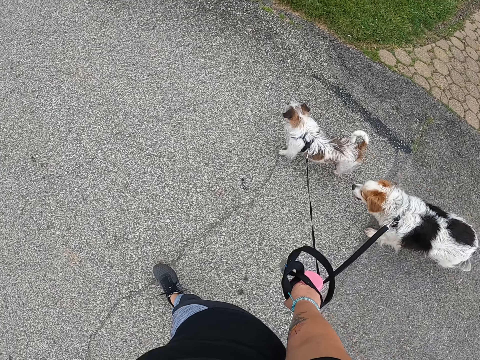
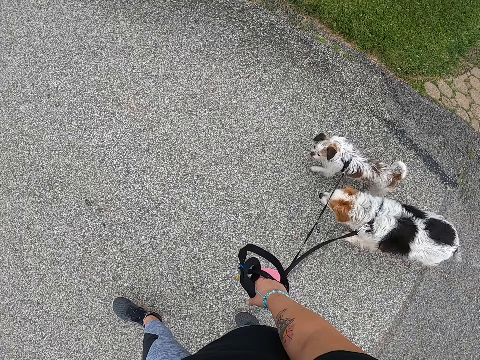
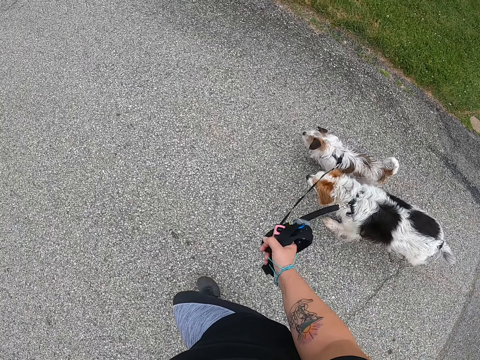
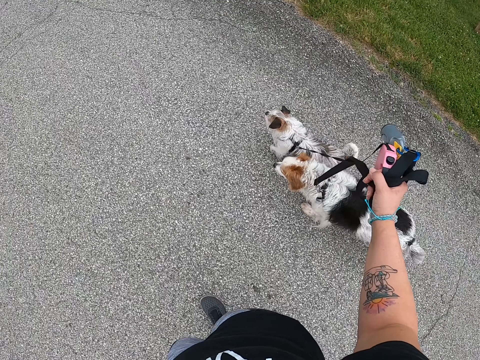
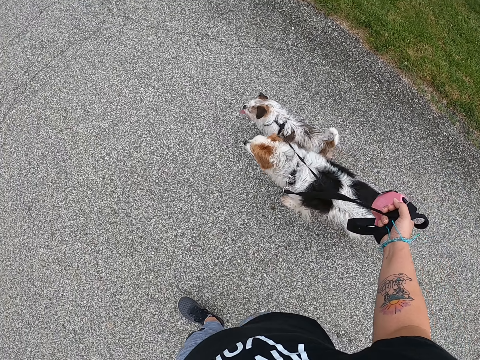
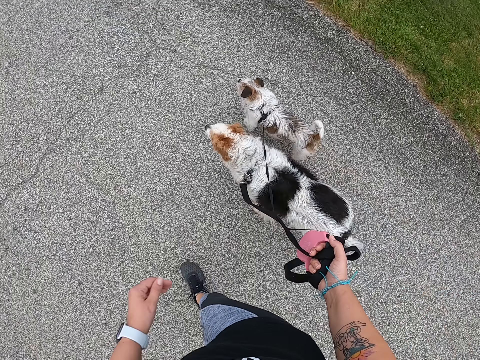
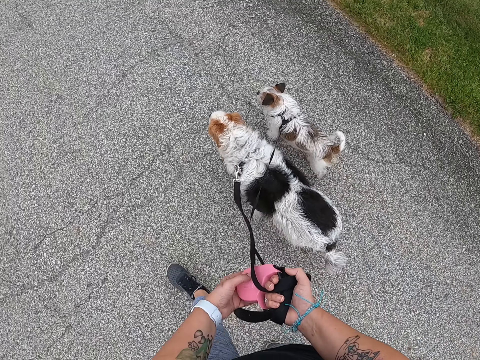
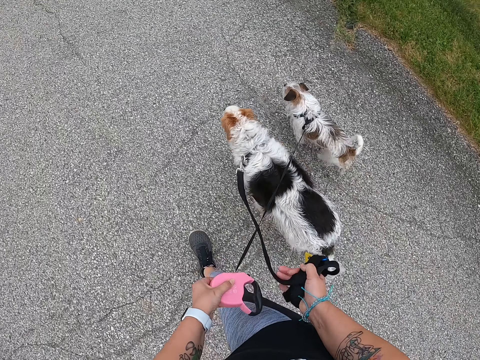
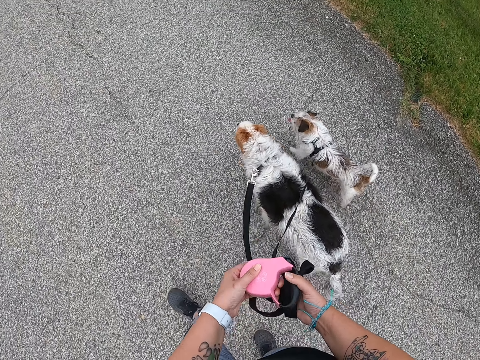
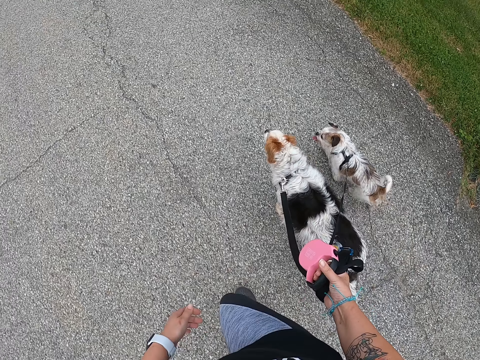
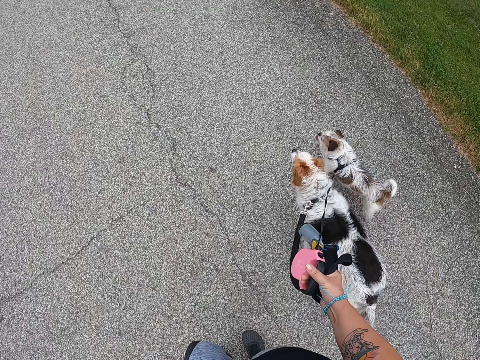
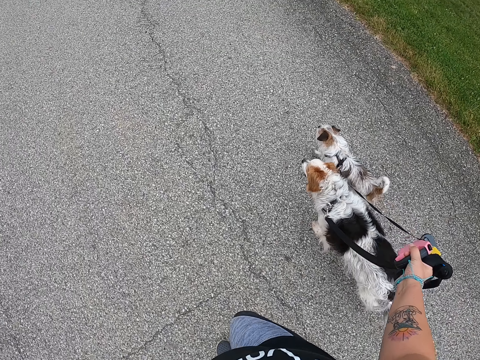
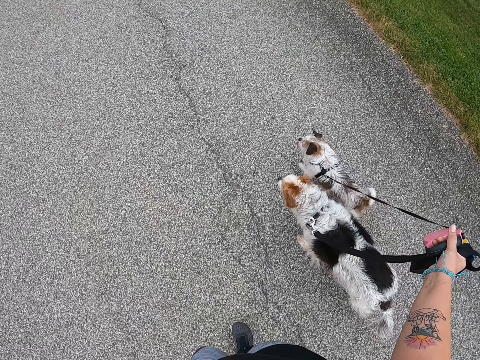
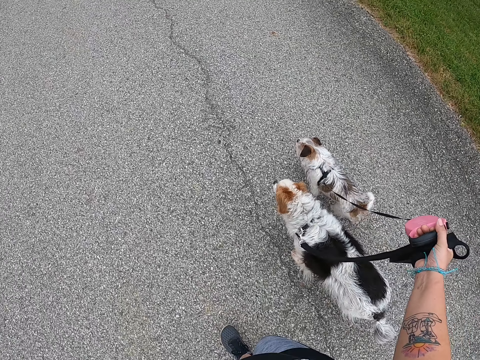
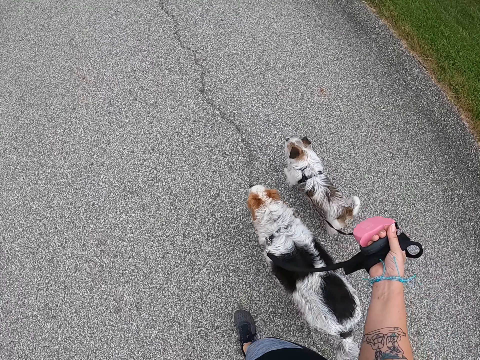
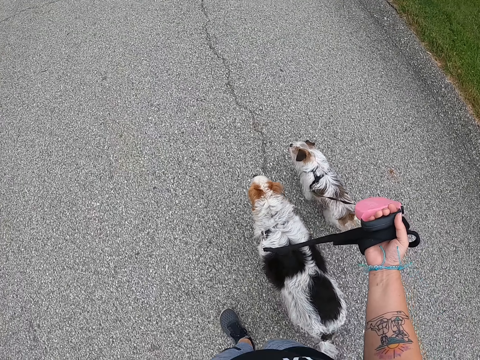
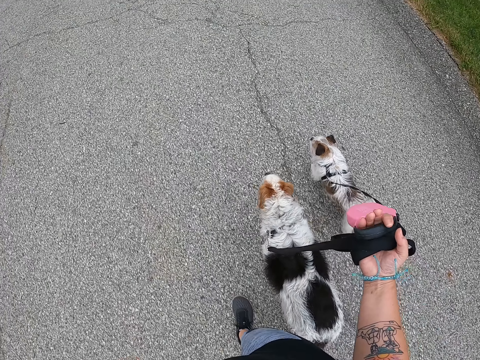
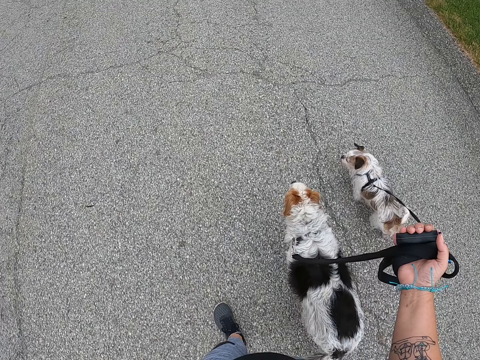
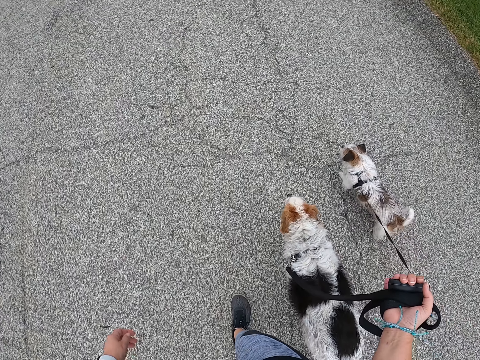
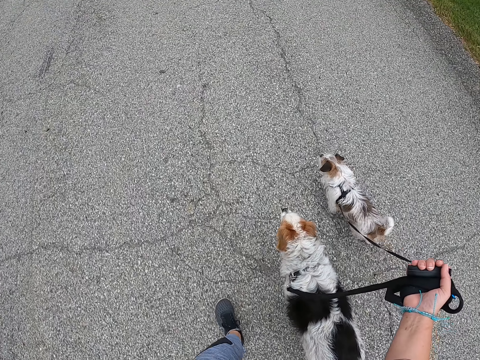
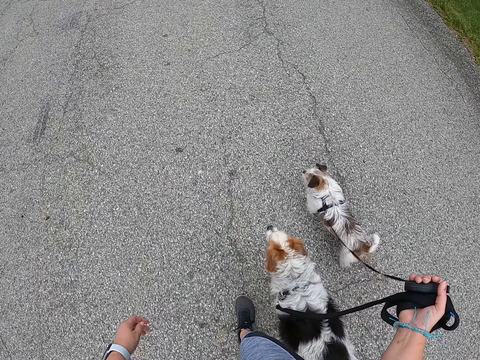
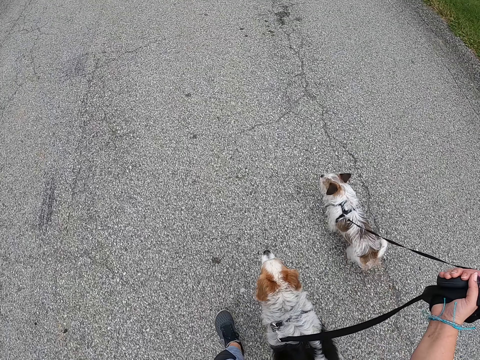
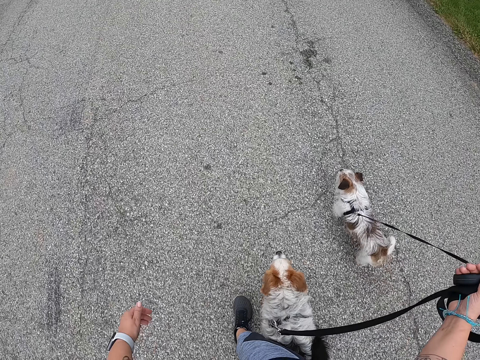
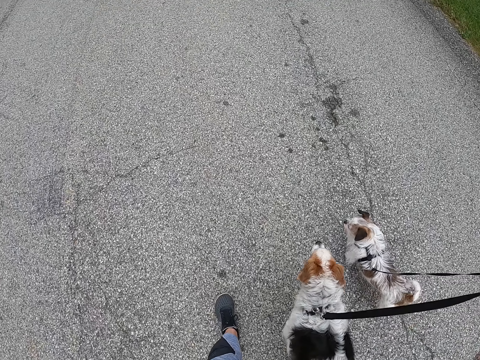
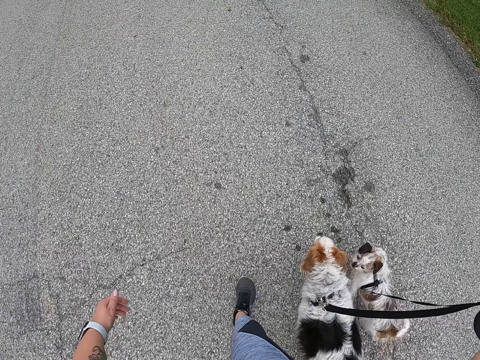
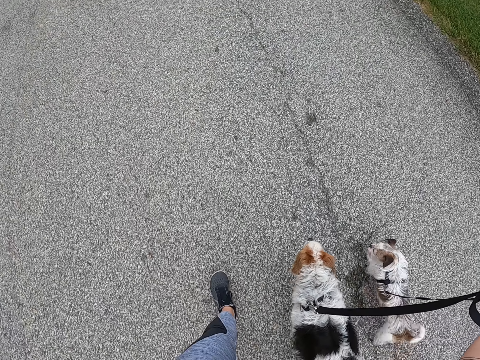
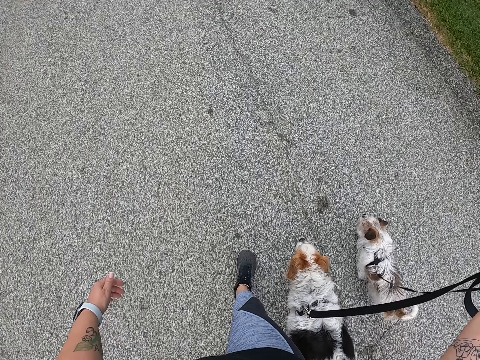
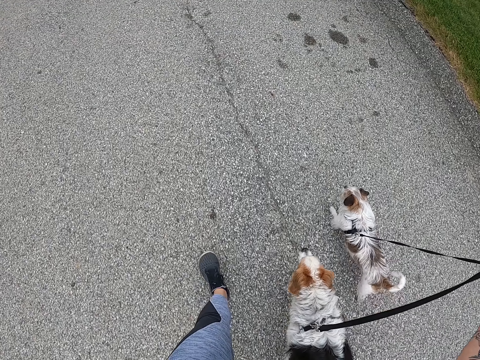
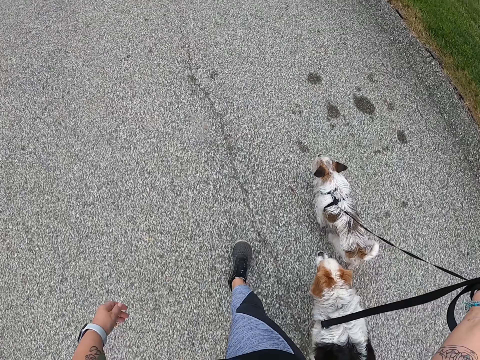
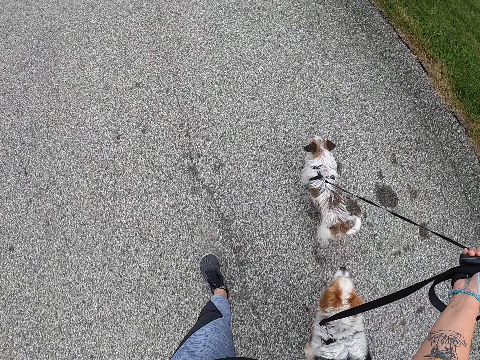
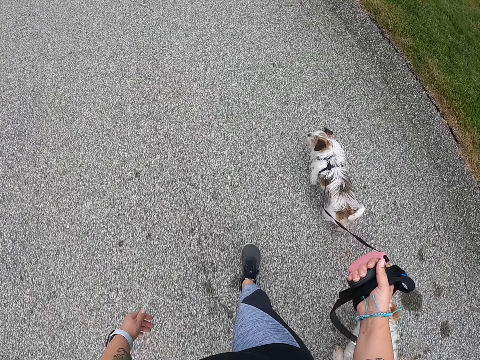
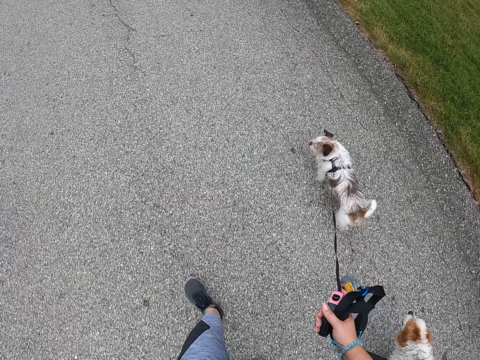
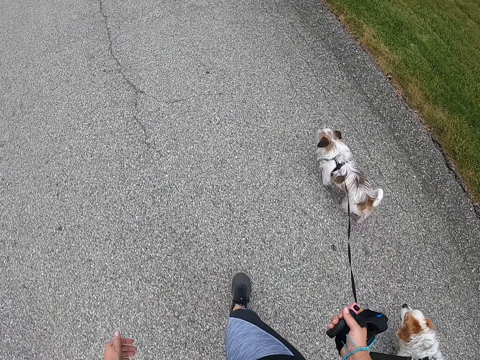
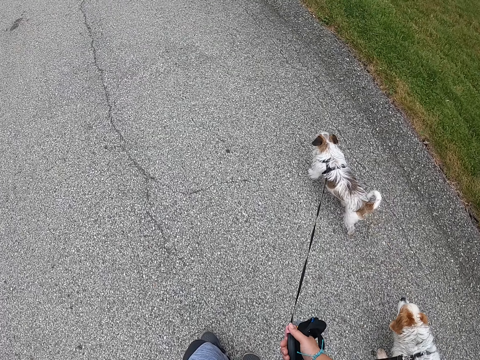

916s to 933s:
The camera wearer lifts the leashes with her right hand. She walks the dogs. She removes the leashes' handle from her right hand. She holds the leash handle with her left hand and places the leash handle on her left hand. She walks the dogs. She puts the leashes' handle back in her right hand. She walks the dogs. She lifts the leashes with her right hand. She walks the dogs. She lifts the leashes with her right hand. She walks the dogs.

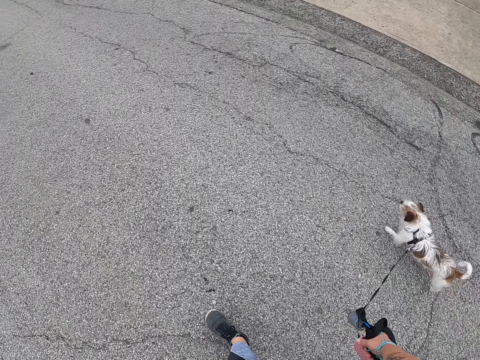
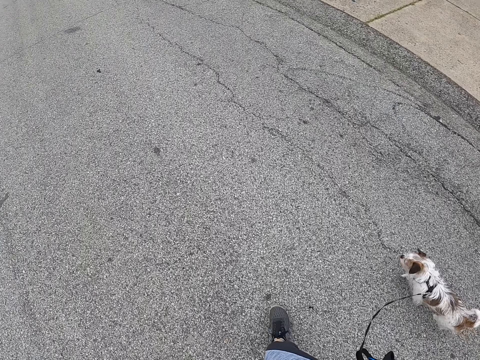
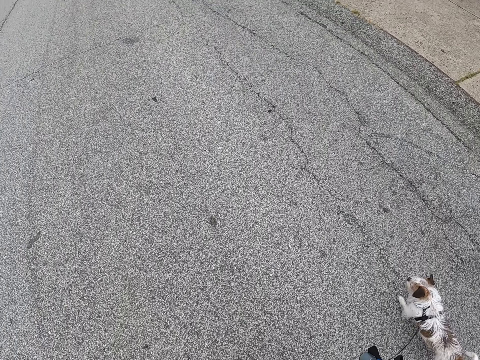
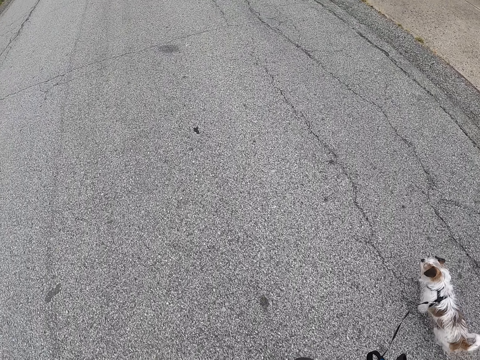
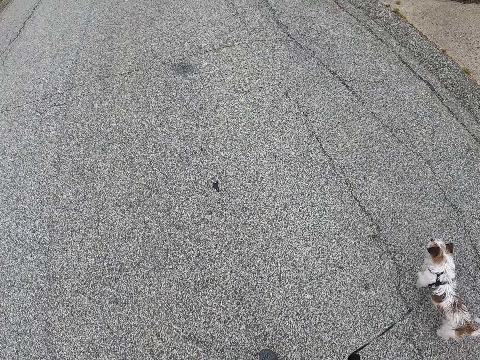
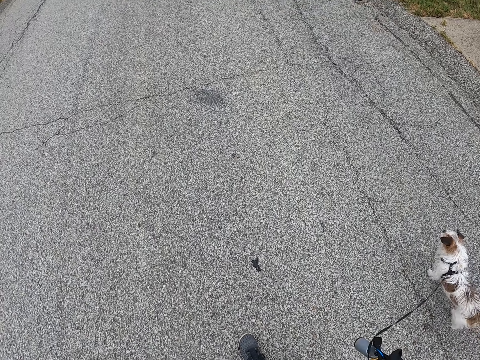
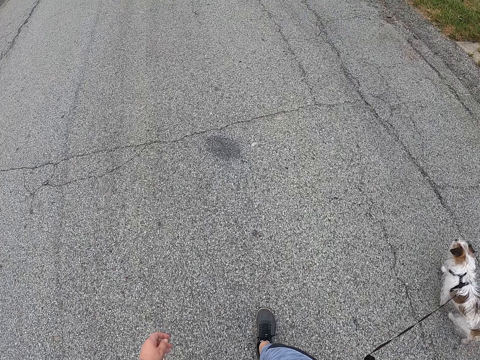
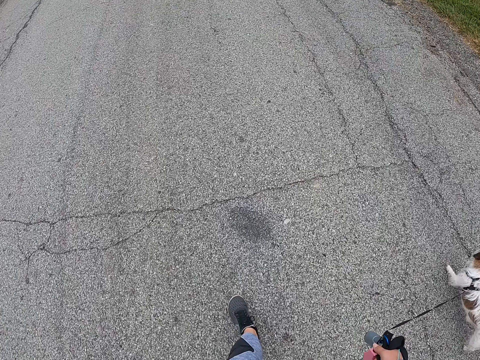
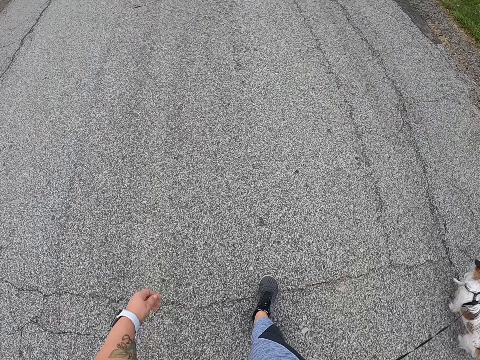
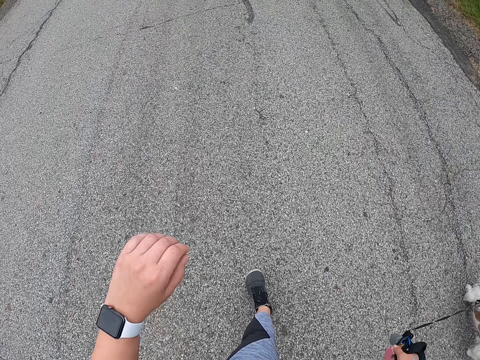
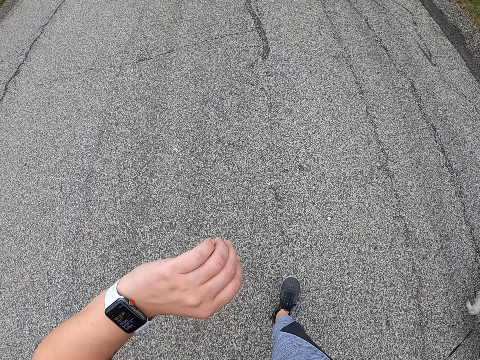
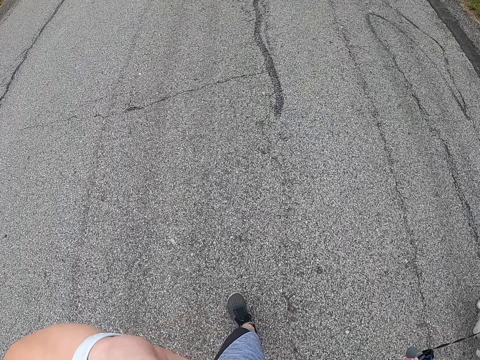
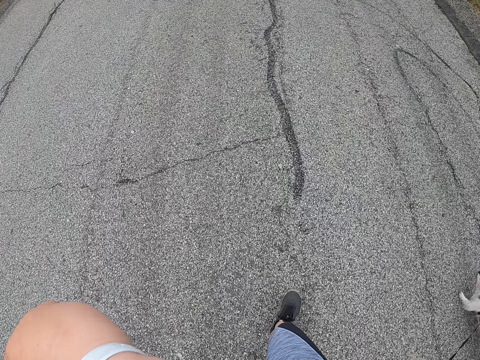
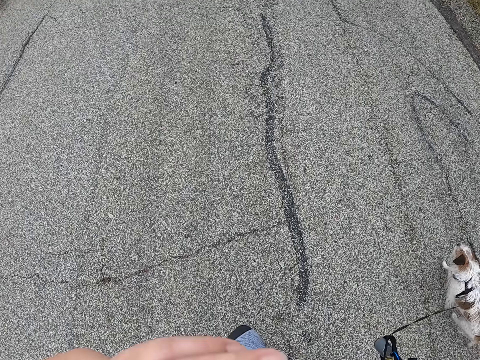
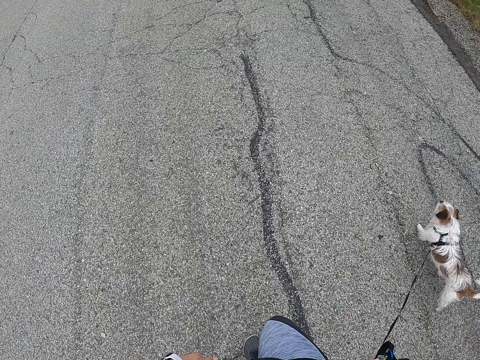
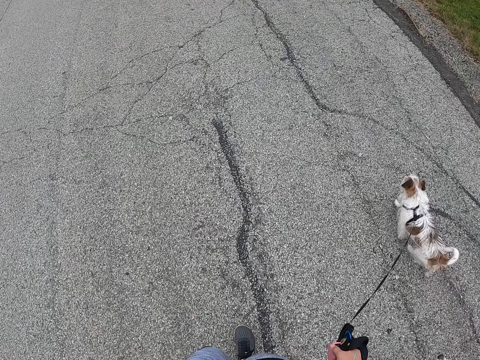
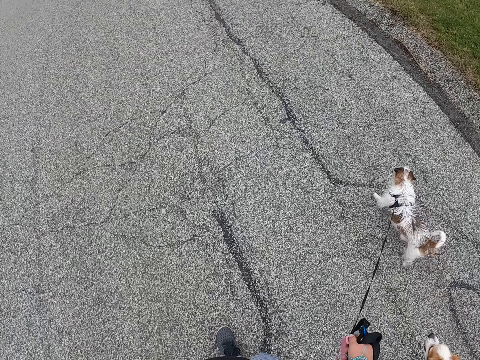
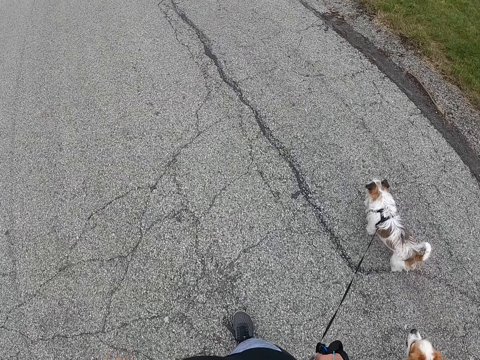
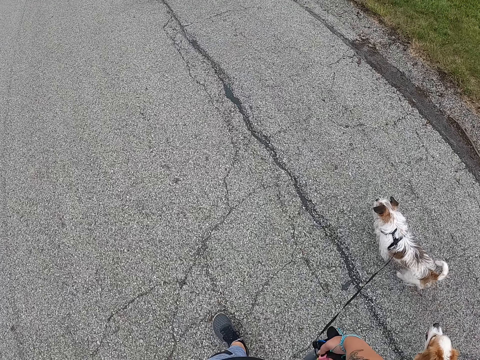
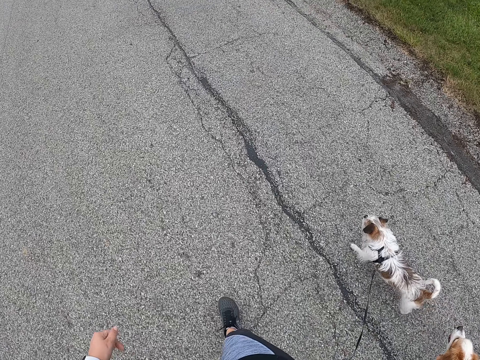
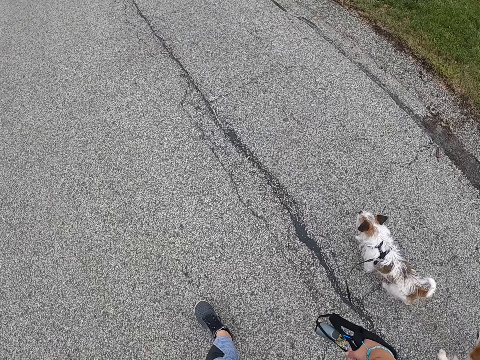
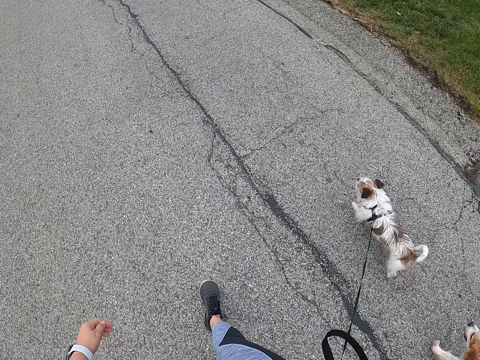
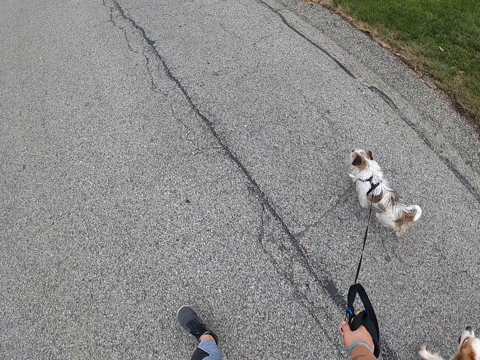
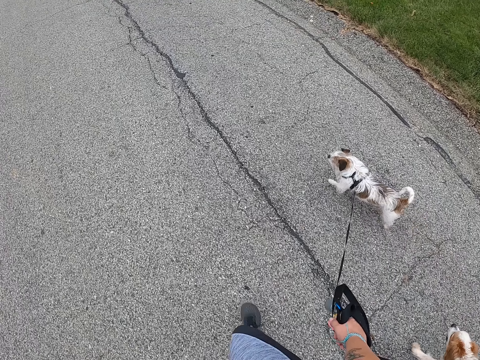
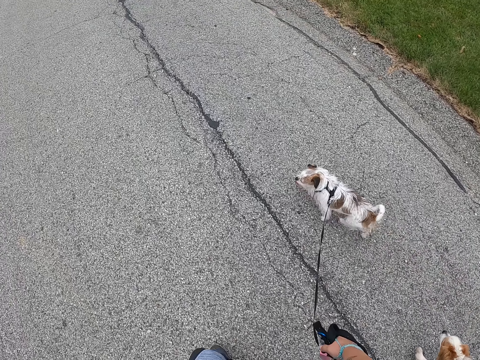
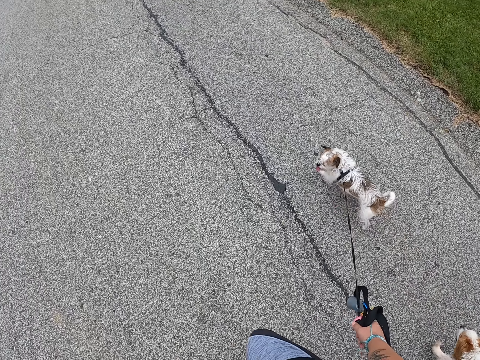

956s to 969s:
The camera wearer continues walking the dogs on the road. She checks her wristwatch. She lifts her left hand. She touches her face with her left hand. She walks the dogs. She lowers her left hand. She walks the dogs.
